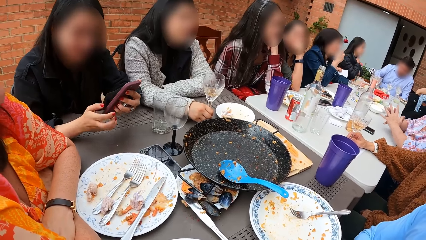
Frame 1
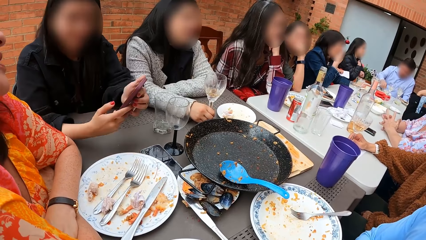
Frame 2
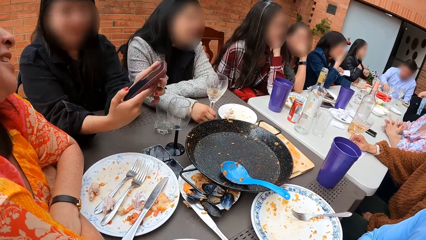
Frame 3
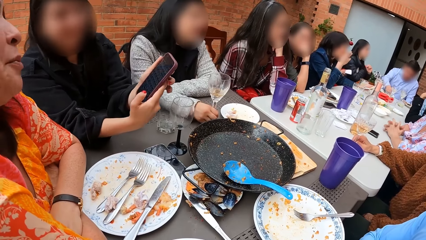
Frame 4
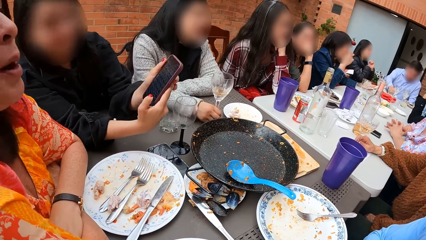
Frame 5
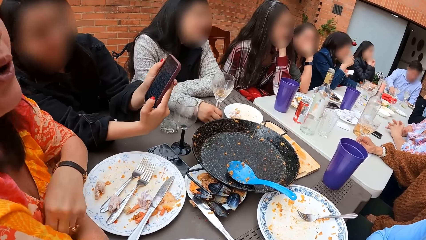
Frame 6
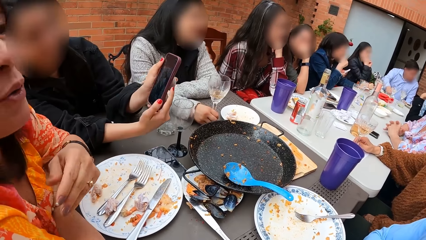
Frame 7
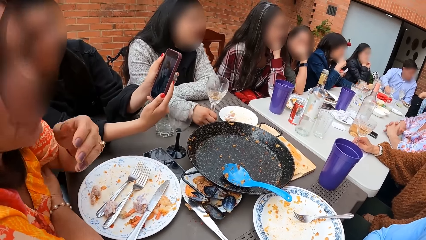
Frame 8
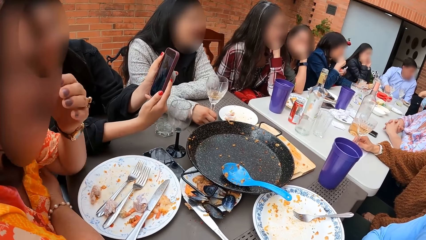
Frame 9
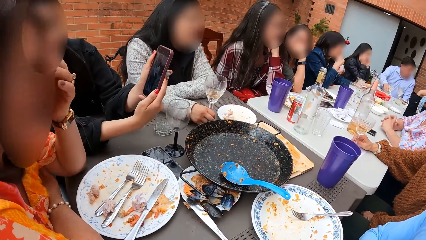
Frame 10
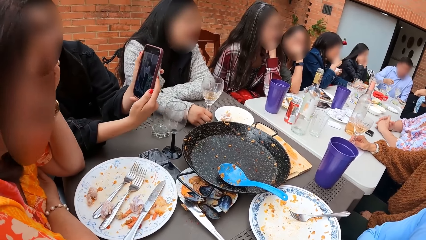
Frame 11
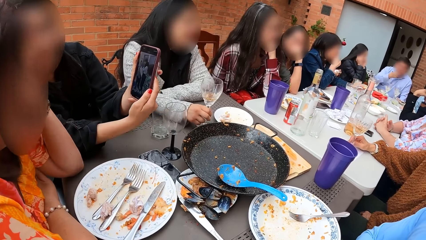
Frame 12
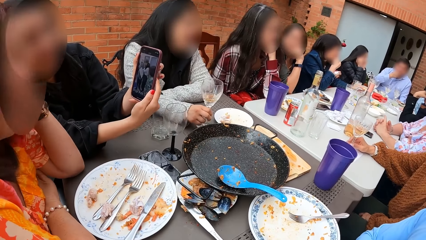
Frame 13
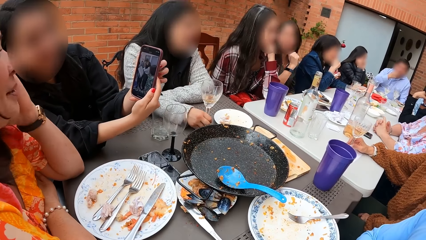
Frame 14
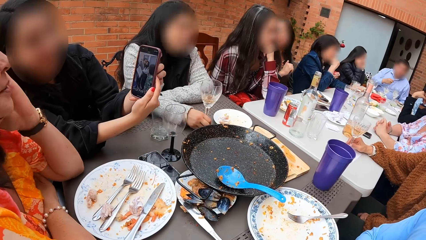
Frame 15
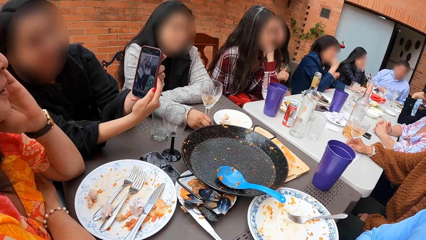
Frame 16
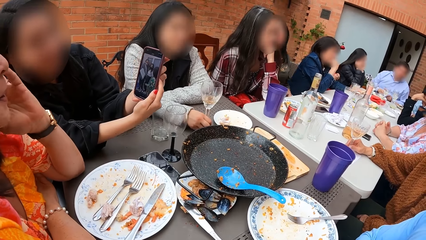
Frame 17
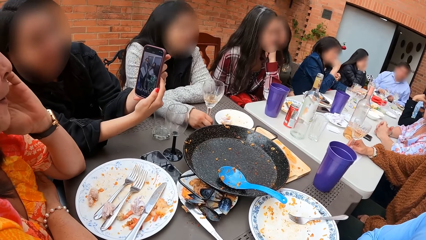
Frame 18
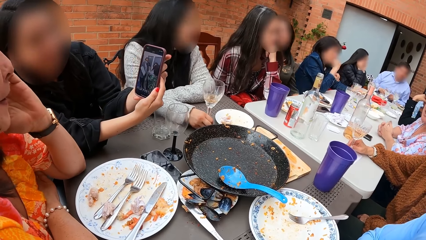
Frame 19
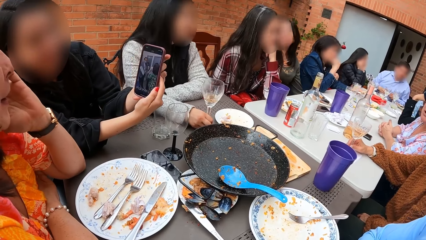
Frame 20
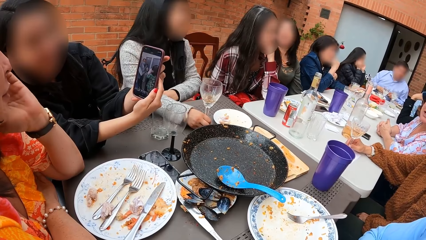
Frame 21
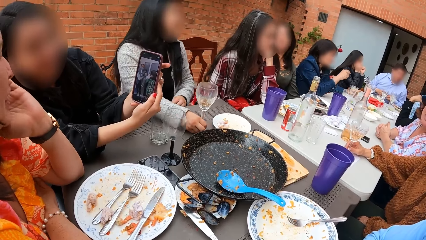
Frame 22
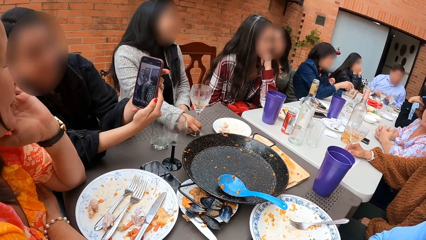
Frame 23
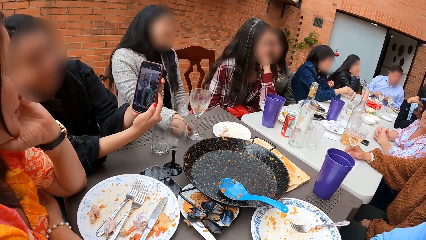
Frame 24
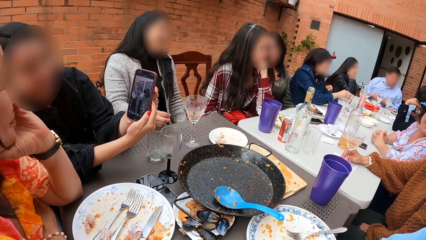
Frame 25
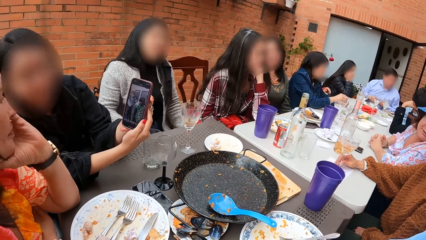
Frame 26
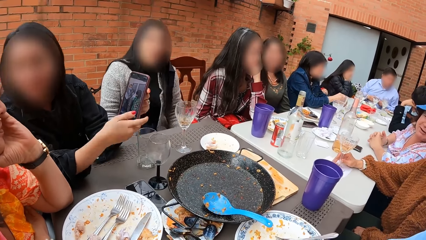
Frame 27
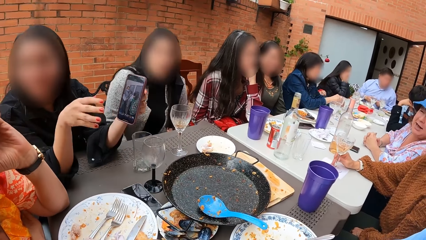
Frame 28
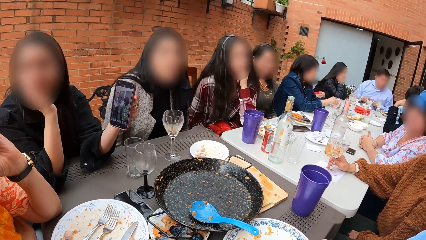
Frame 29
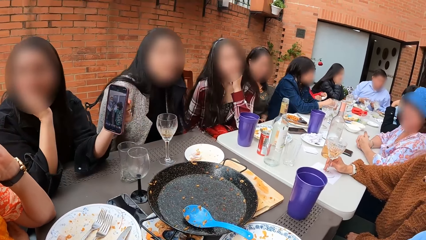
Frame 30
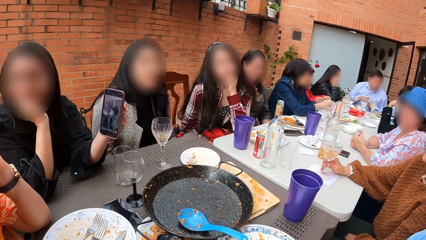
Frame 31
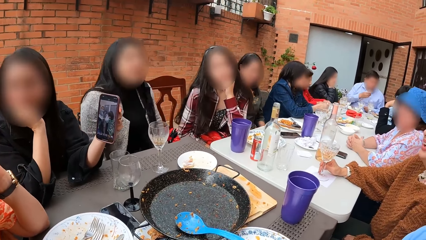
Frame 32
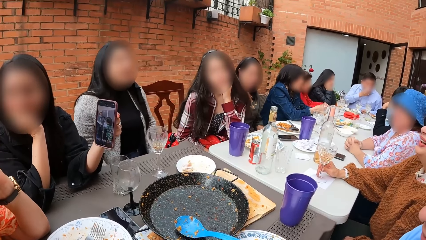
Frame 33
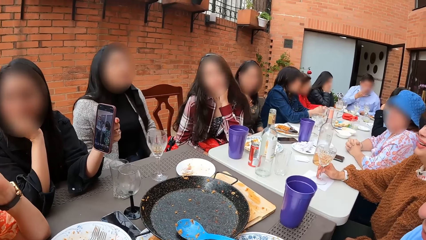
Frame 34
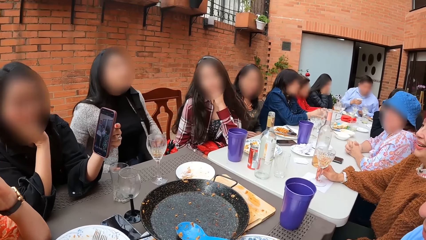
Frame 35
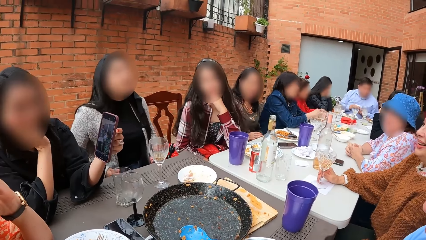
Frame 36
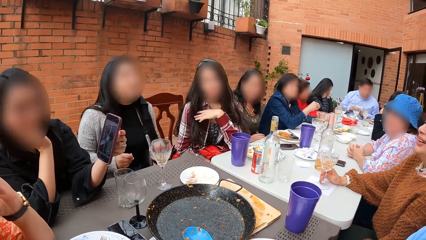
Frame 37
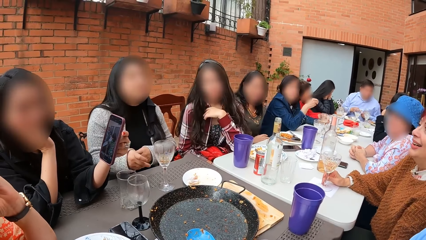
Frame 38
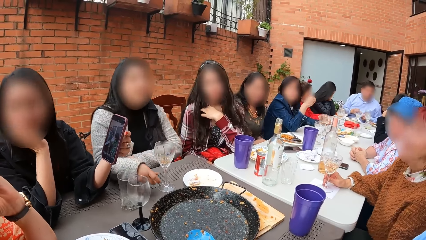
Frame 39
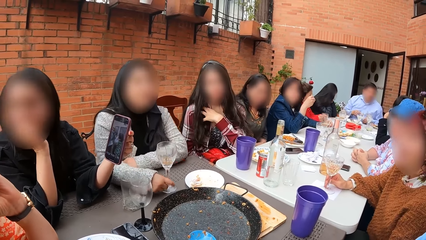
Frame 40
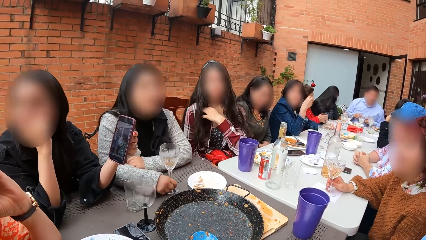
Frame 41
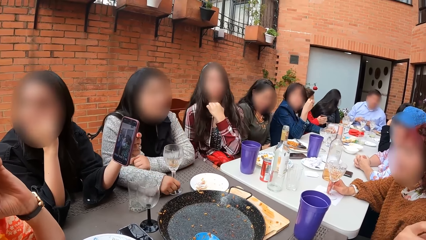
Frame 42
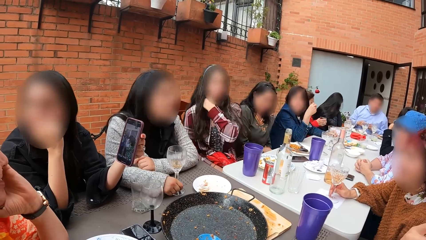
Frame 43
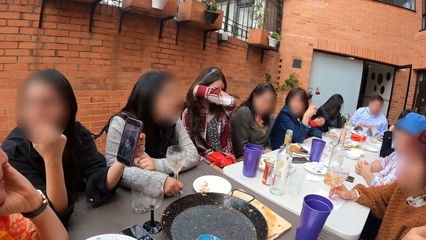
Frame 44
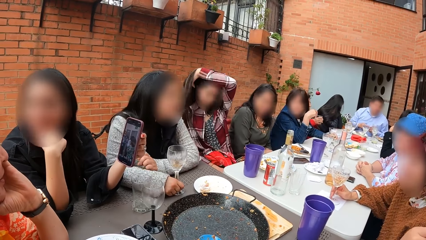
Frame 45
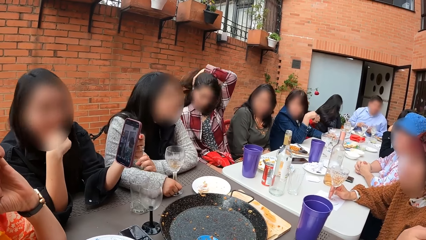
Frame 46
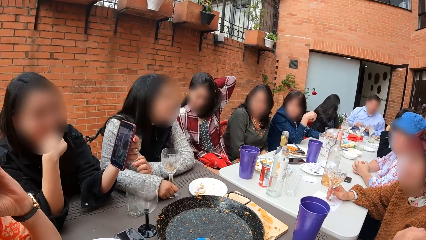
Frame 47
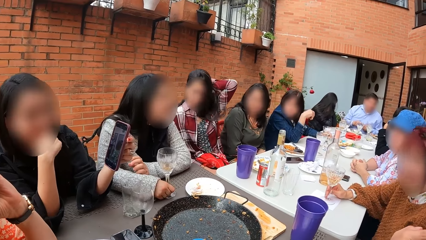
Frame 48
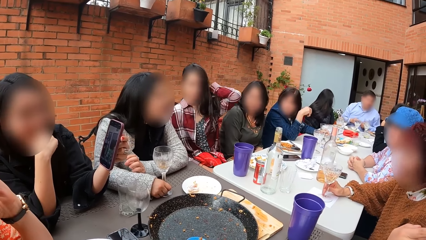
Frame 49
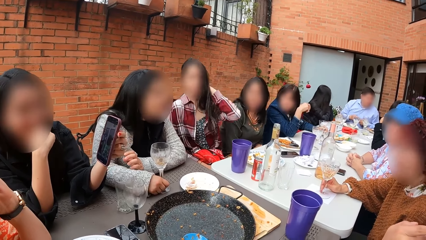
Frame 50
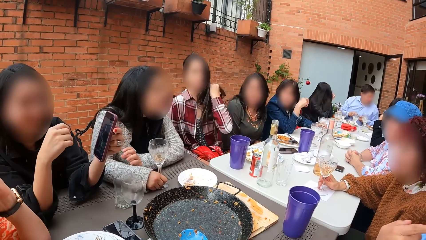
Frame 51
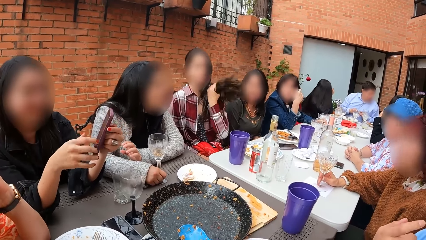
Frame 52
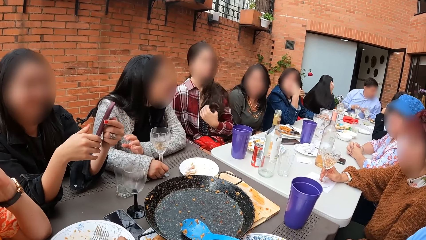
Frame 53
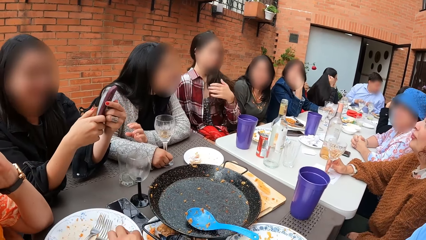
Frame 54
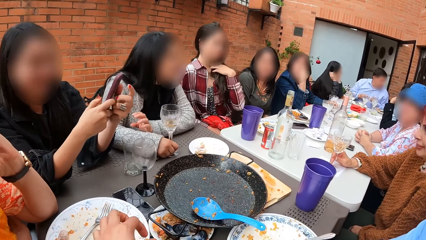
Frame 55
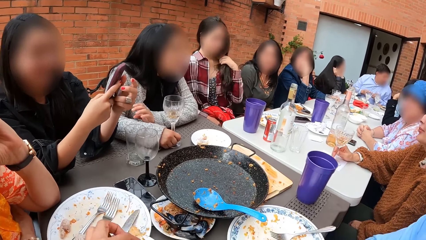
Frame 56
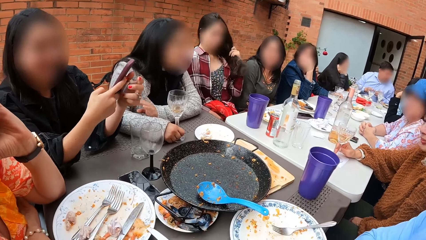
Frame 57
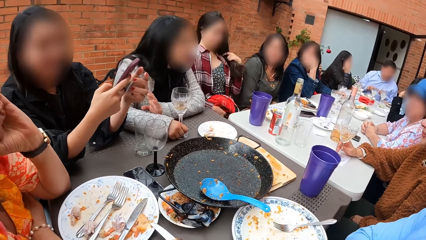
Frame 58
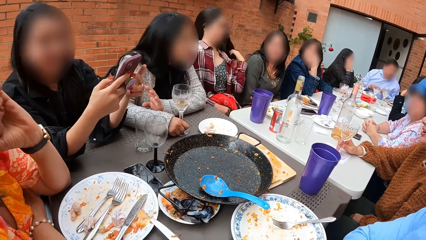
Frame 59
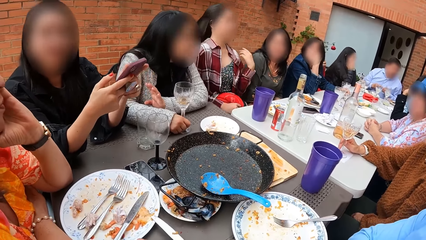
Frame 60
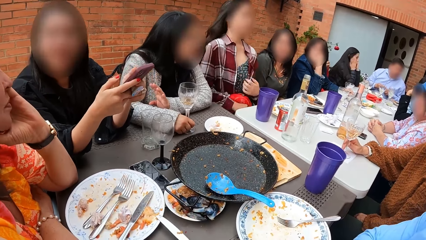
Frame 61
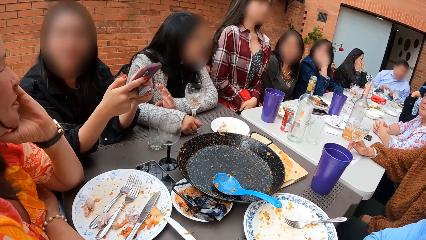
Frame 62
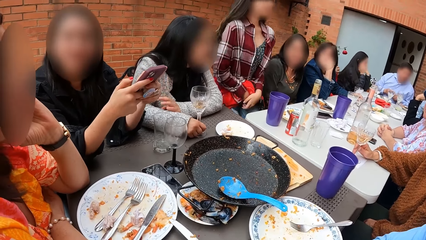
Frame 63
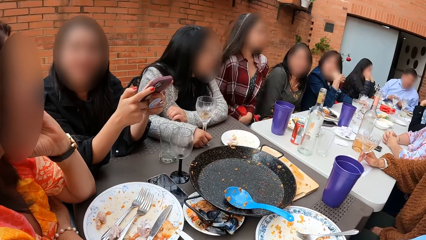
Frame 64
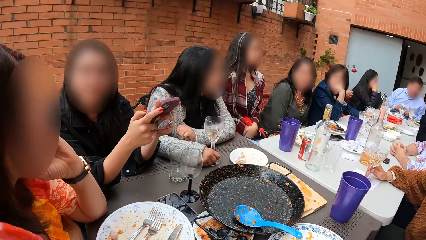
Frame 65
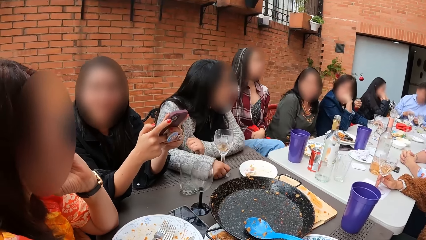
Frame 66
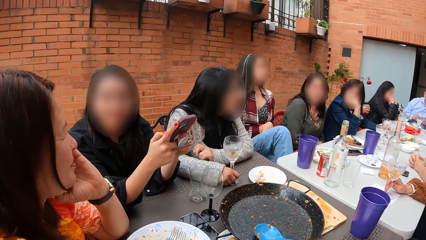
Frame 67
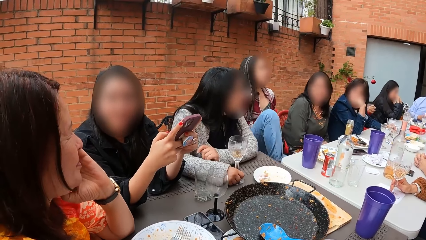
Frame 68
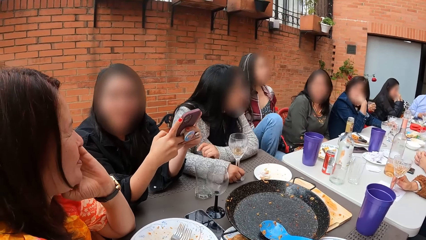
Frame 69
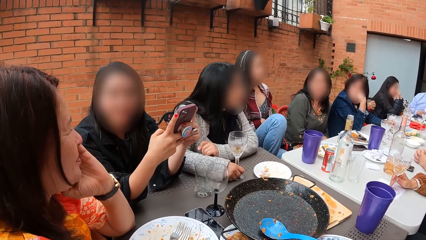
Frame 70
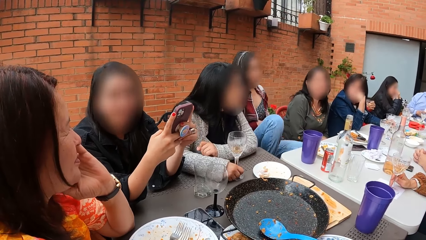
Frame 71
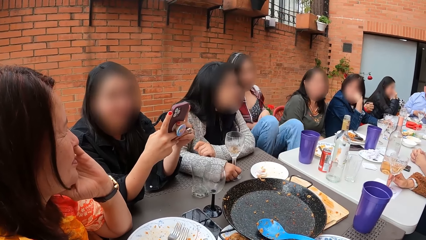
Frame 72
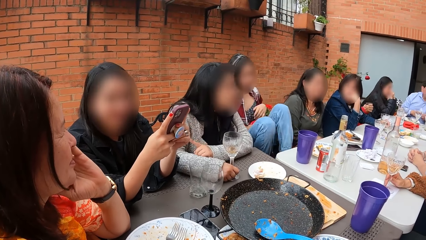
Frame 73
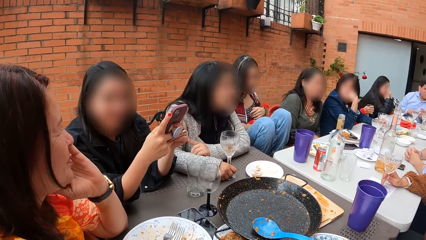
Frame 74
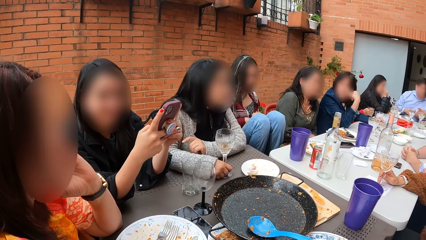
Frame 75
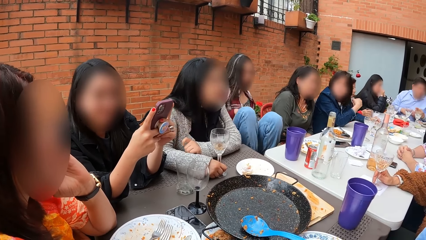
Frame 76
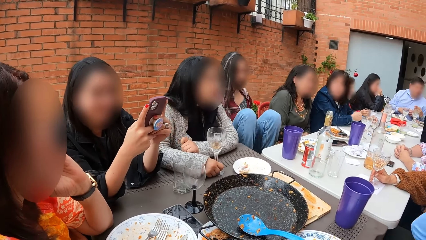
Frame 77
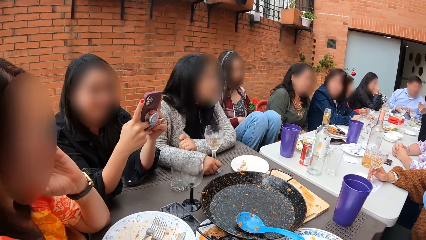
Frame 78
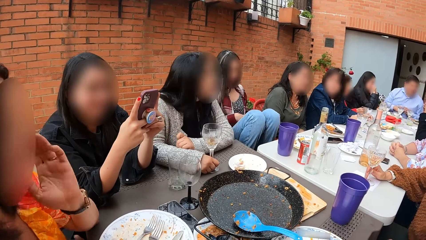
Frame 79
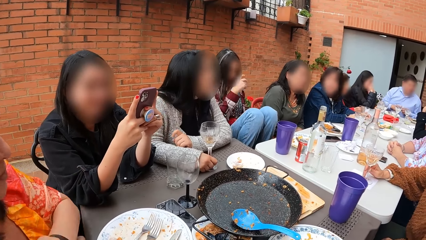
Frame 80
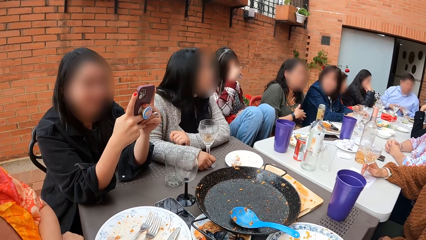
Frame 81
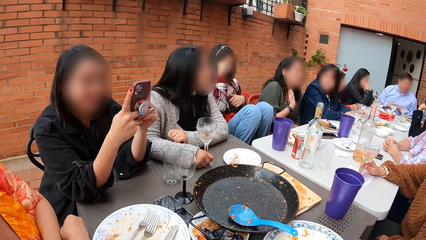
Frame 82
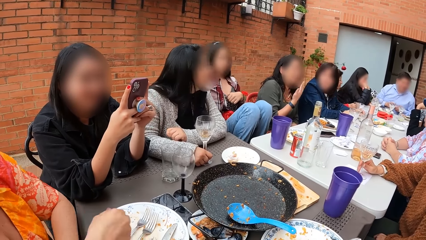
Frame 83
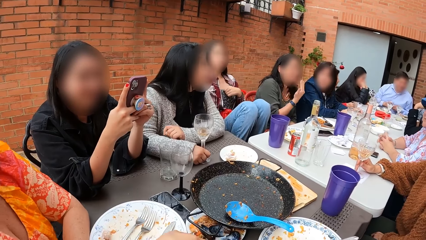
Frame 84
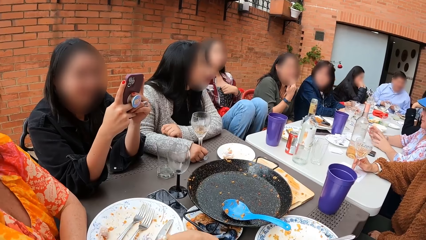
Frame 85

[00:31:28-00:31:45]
A woman shows the phone in her hands to another woman. A man takes some rice from the plate on the table with his right hand. The man eats the rice in his right hand. A third woman moves the glass cup on the table with her right hand. A fourth woman tears a piece of bread in her hands. A lady shares a video with another lady. The first woman holds the phone with her left hand. The third woman adjusts a chair at the table with both hands. The man wipes his mouth with the tissue paper in his right hand. A fifth woman drops the tissue paper in her left hand on the table. The fifth woman takes the glass cup from the table with both hands. The third woman holds the glass cup on the table with her right hand. A sixth woman flips her hair with her left hand. The fourth woman eats the piece of bread in her right hand. The first woman holds the phone with both hands. The camera wearer drops some rice in her left hand on the table. The first woman operates the phone in her hands with both hands. The sixth woman places both legs on her chair at the table. The fifth woman places the glass cup in her right hand on the table. Another man takes the glass cup from the table with his right hand. The sixth woman flips her hair with her right hand and adjusts her top with her left hand. The second woman takes the plate from the table with her right hand.
